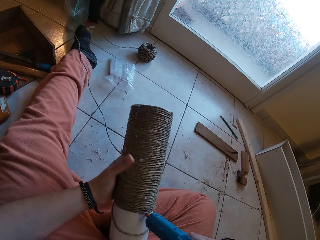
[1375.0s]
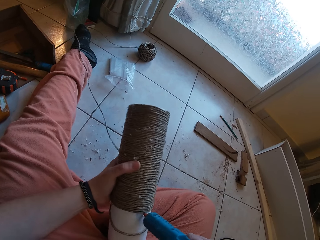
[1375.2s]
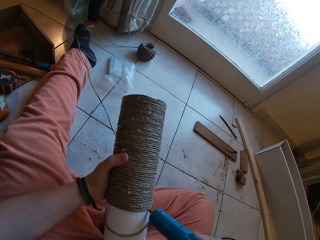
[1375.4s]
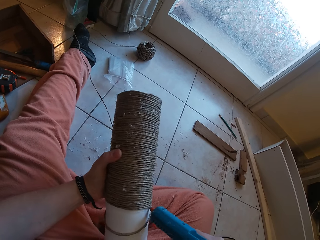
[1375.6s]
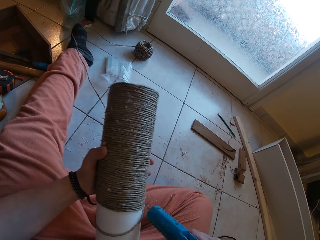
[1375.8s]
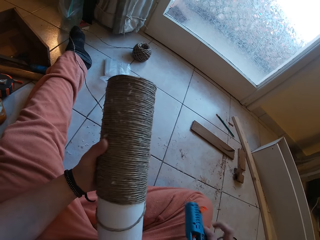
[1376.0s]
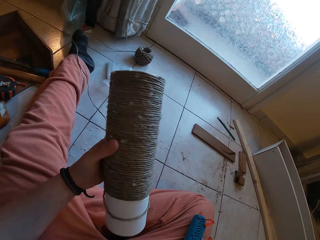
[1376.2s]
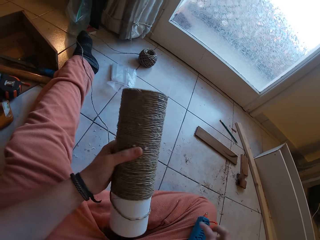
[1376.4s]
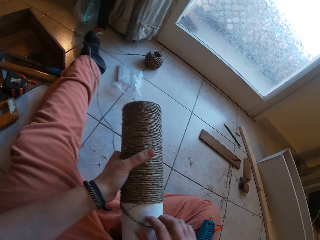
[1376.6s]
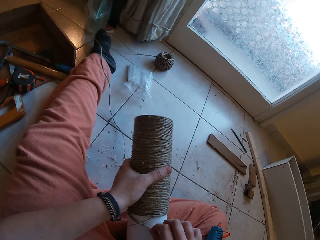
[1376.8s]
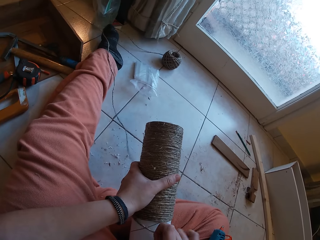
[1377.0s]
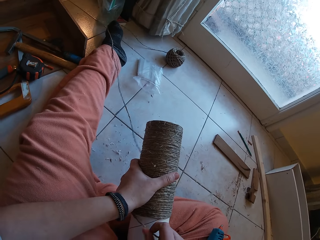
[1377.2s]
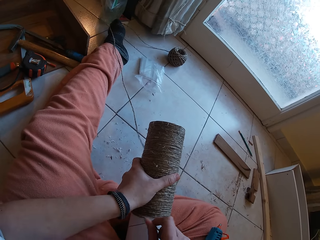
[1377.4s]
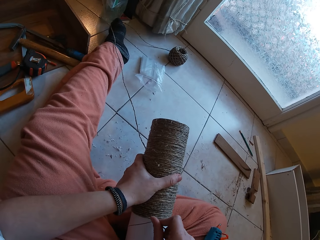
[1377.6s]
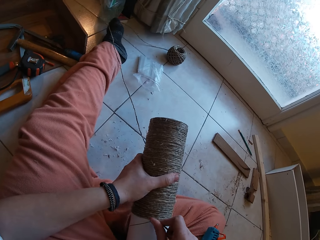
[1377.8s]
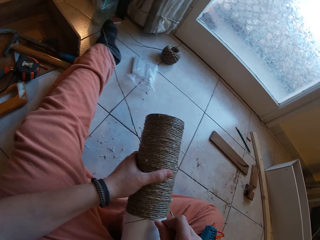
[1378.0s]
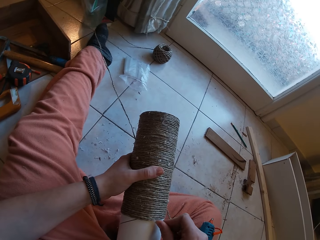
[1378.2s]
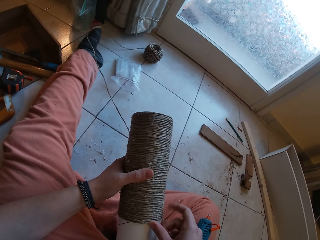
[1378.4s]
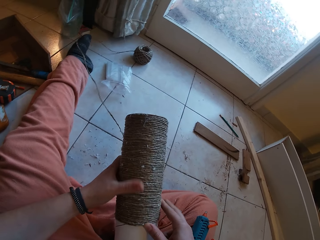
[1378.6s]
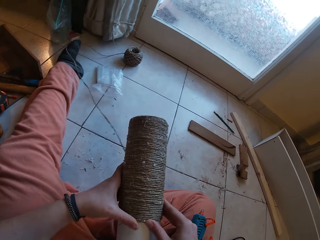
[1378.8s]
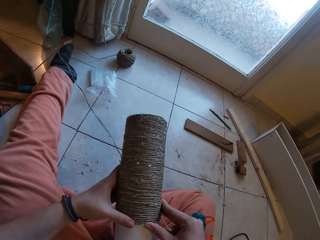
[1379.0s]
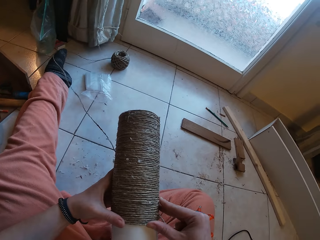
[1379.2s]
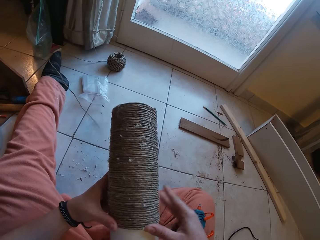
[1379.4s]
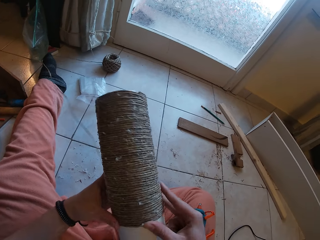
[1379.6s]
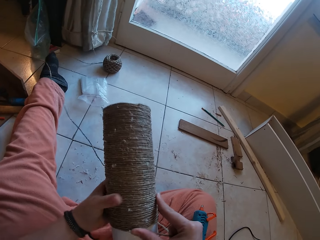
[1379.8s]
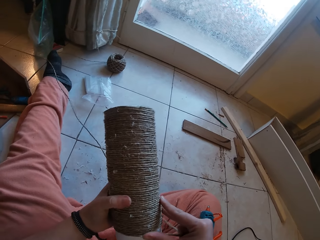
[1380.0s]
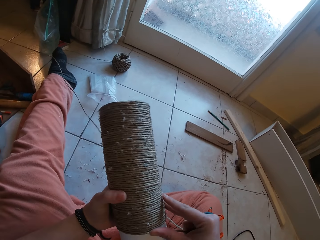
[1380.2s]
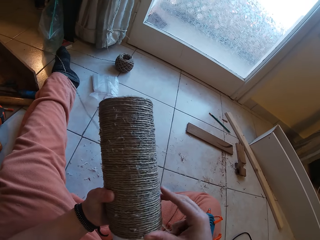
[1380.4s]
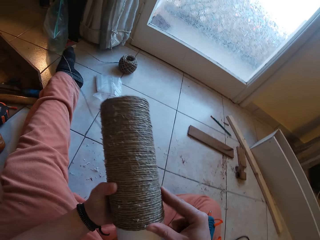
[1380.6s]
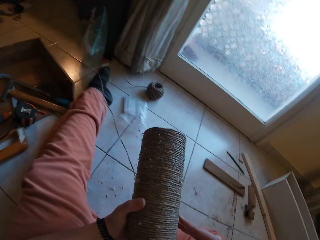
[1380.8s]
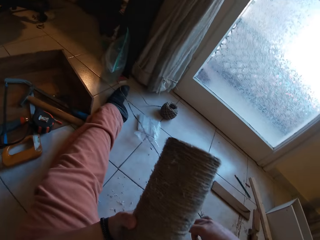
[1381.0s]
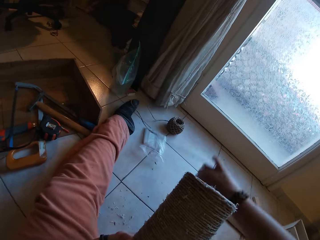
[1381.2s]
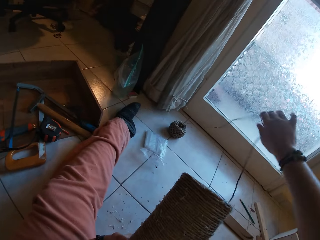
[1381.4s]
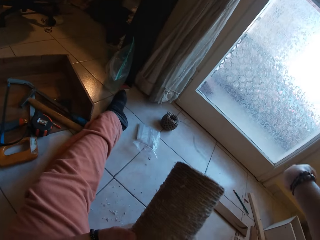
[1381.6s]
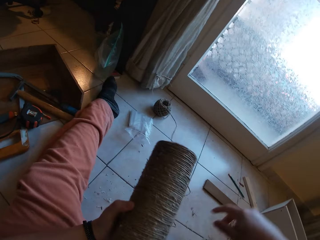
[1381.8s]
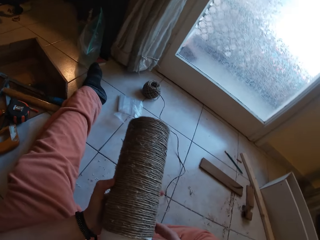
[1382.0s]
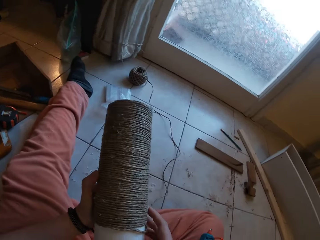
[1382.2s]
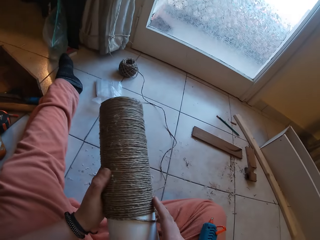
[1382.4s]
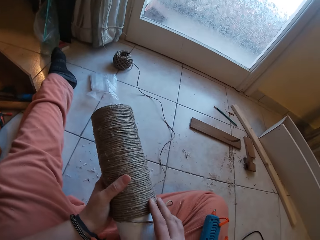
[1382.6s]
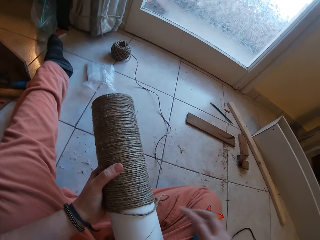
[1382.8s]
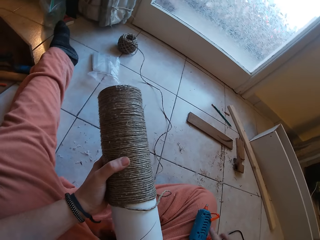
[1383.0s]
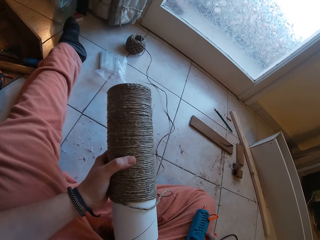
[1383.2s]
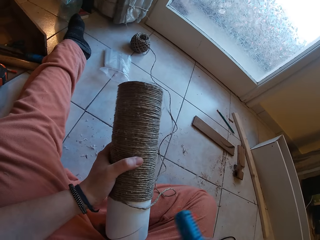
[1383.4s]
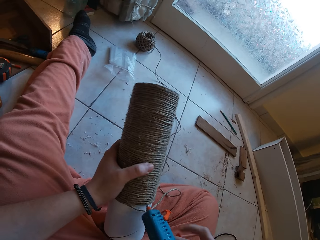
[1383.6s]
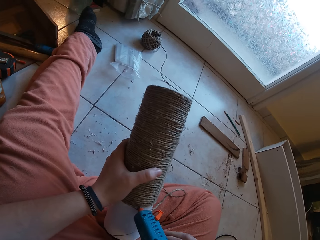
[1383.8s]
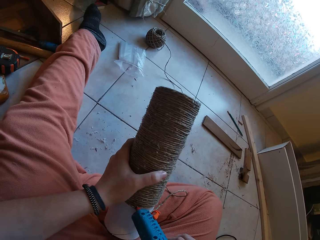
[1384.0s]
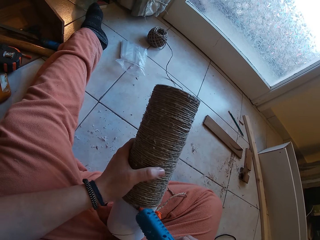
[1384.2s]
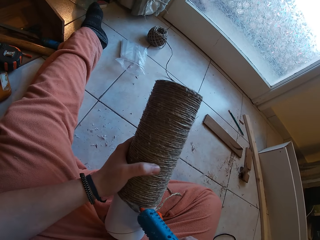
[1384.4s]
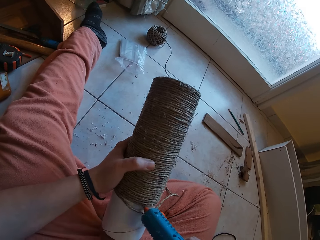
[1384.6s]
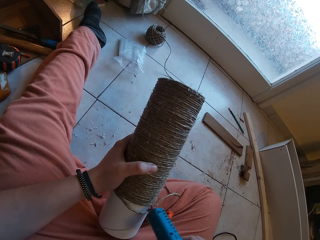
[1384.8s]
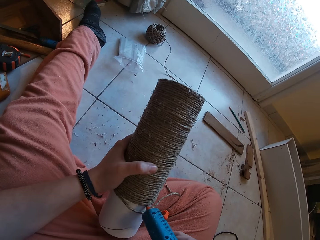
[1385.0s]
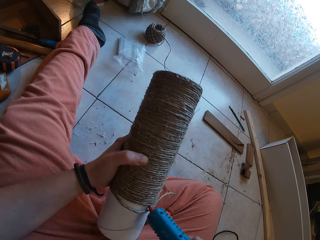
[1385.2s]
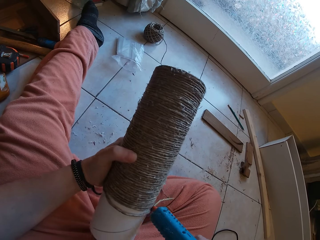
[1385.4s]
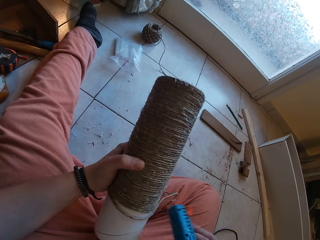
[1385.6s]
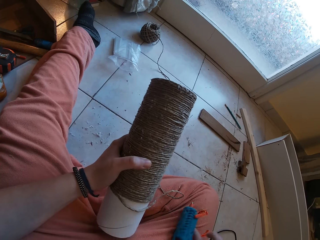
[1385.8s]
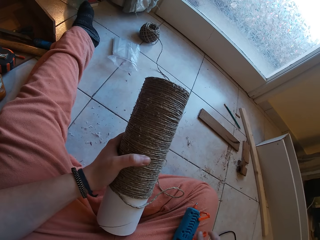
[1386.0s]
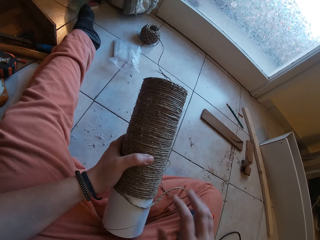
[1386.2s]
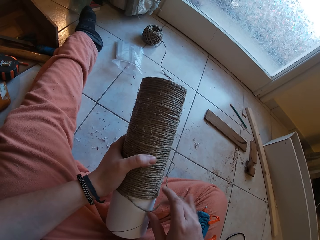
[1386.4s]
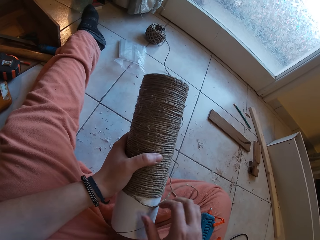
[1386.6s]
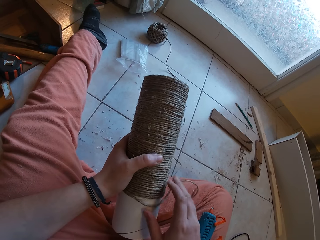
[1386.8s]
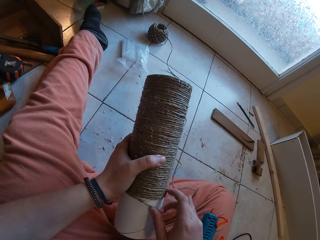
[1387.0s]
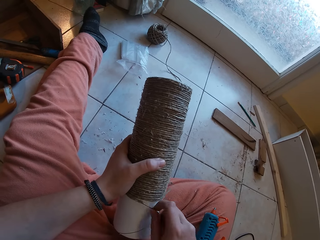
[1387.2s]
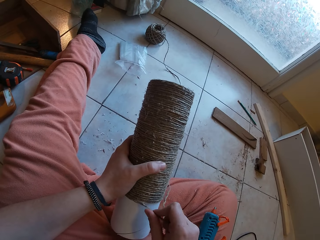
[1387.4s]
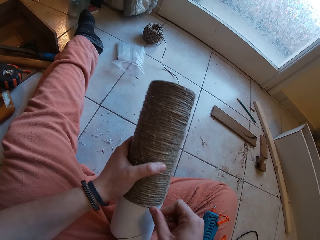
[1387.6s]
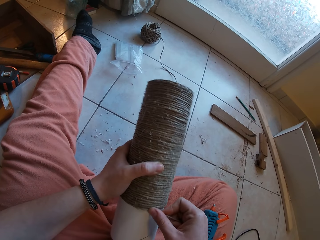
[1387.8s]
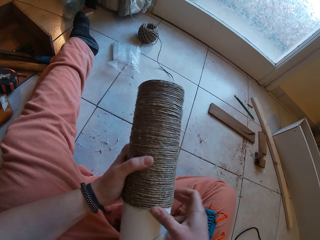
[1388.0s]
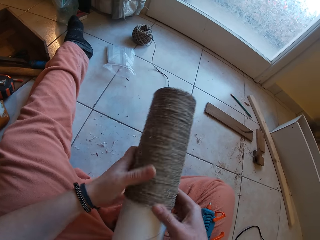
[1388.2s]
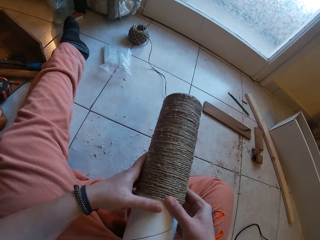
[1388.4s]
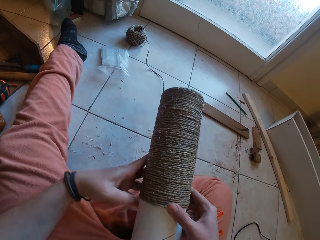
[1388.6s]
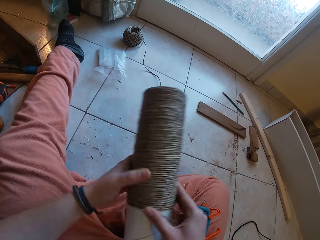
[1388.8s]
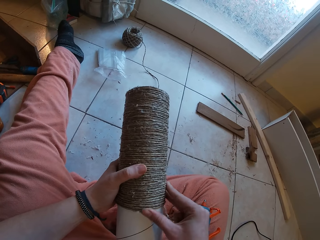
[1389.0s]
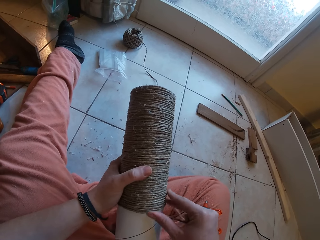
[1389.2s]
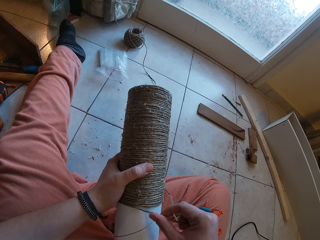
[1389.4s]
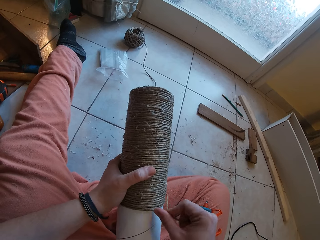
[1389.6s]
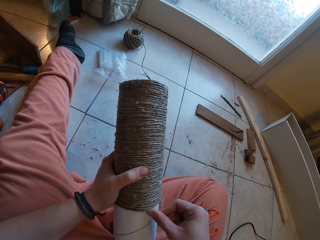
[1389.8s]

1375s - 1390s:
The camera wearer drops the glue gun on her right lap with her right hand. She rolls the yarn round the cardboard tube with both hands. She adjusts the yarn with her right hand. She picks the glue gun from her right lap with her right hand. She applies glue on the cardboard tube with the glue gun in her right hand. She drops the glue gun on her right lap with her right hand. She rolls the yarn round the cardboard tube with both hands.

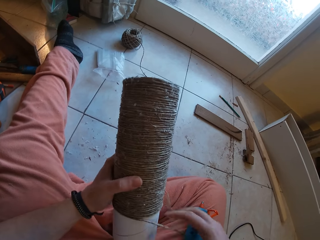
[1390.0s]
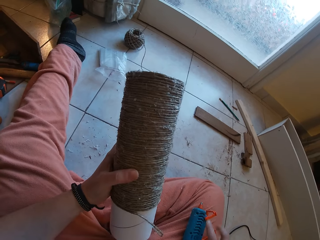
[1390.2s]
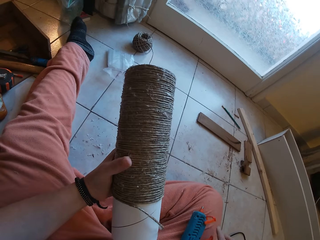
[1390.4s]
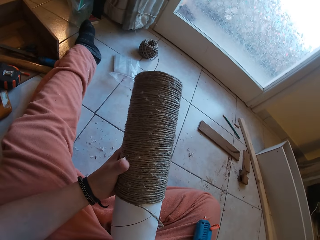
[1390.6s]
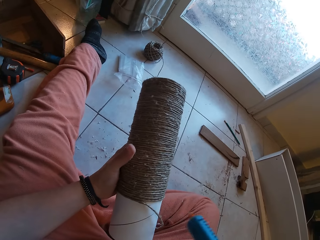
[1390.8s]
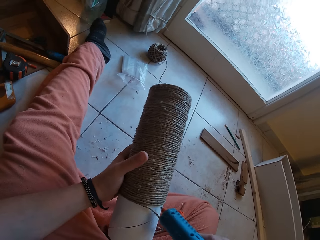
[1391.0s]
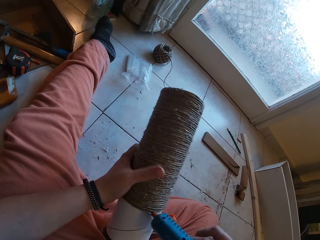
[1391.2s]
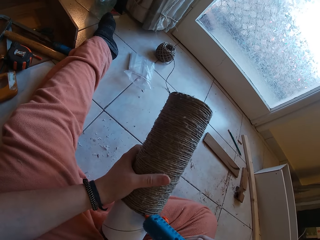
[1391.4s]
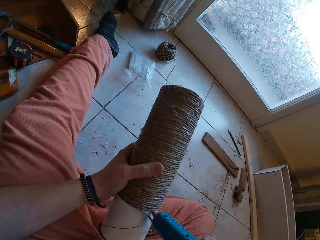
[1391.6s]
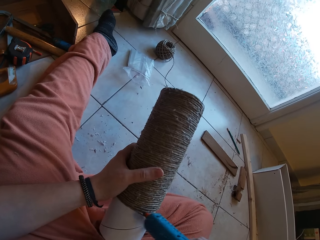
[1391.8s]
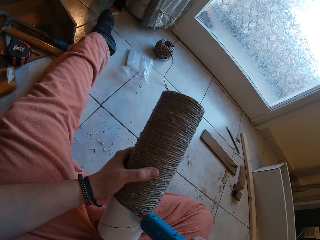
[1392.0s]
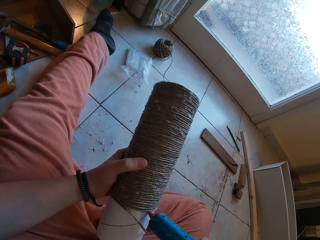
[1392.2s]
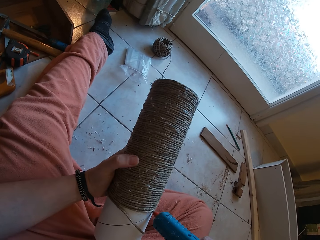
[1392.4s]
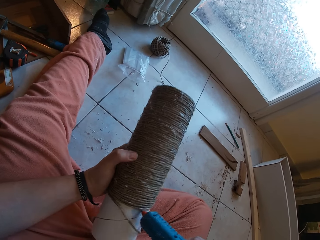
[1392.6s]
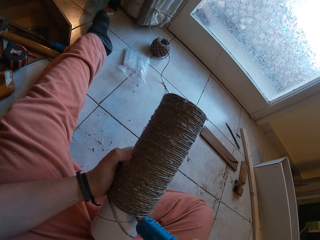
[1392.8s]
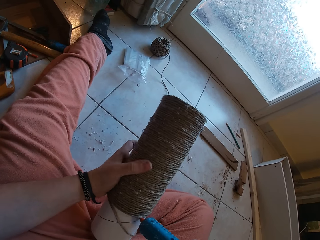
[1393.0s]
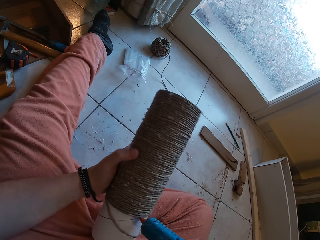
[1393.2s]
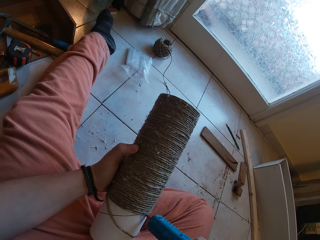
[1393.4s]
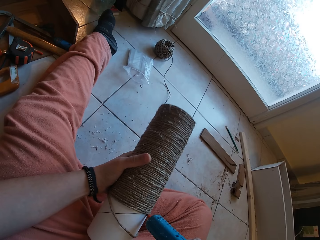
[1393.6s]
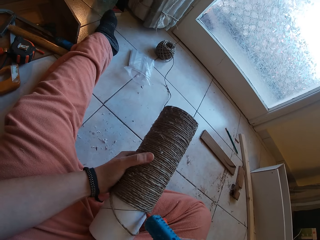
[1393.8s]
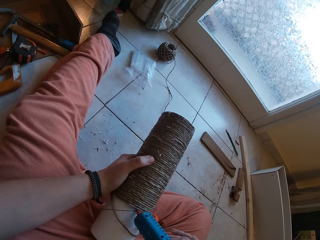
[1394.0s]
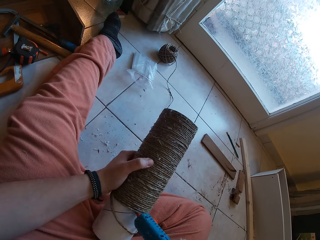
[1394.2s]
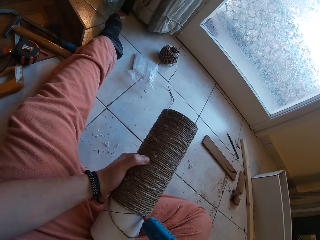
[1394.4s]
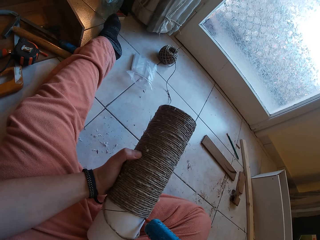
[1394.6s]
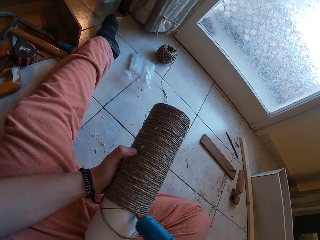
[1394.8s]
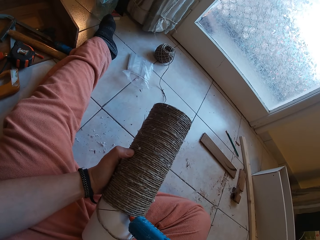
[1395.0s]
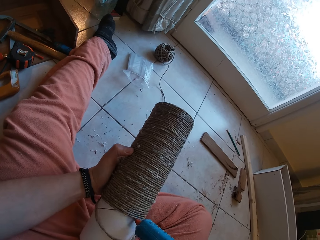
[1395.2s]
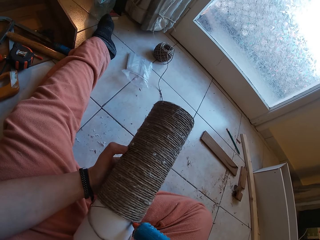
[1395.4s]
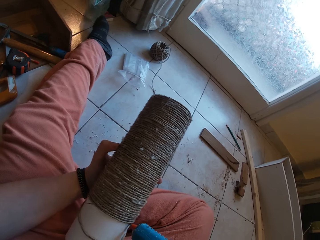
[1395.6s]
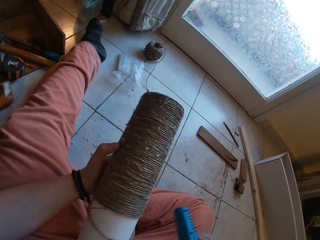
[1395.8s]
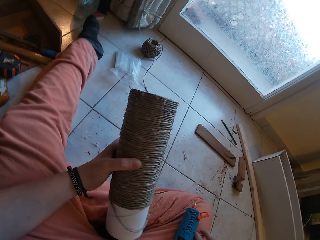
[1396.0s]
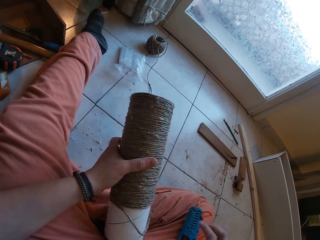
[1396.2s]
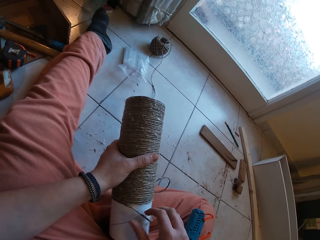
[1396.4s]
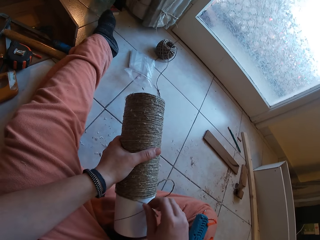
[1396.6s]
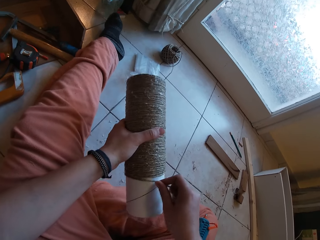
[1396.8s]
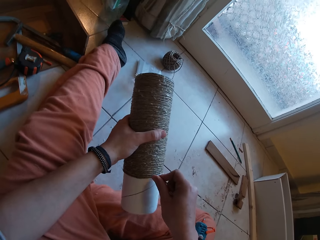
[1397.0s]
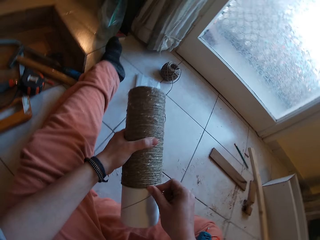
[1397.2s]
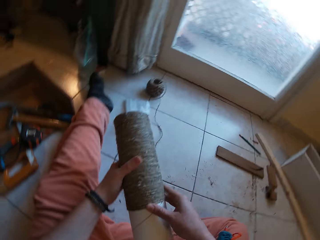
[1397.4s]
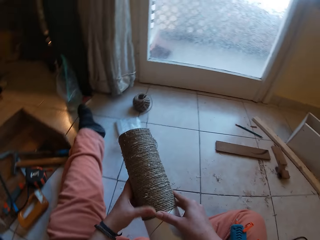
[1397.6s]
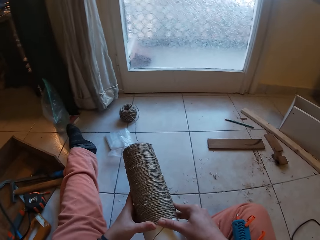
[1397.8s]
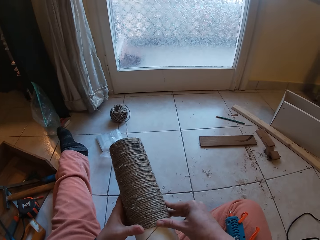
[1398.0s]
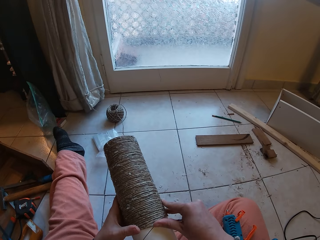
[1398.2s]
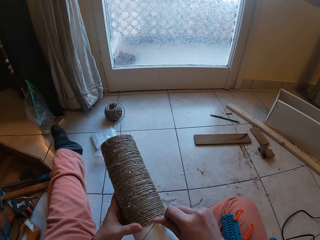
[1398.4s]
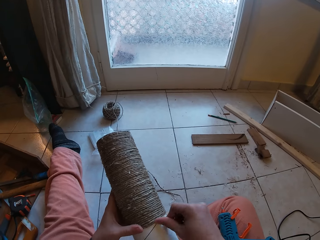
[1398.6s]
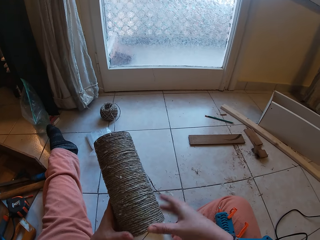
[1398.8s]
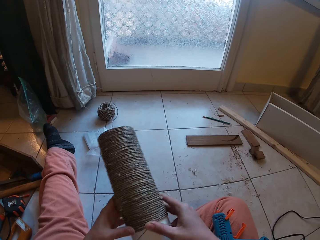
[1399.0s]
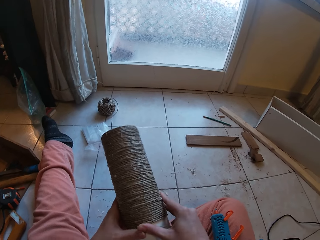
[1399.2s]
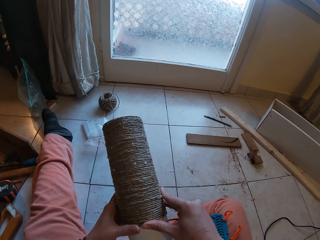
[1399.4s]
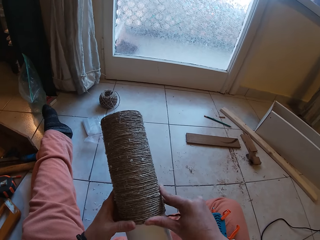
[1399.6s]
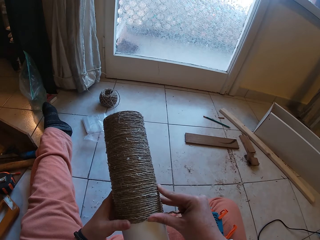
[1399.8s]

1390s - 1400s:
The camera wearer picks the glue gun from her right lap with her right hand. She applies glue on the cardboard tube with the glue gun in her right hand. She drops the glue gun on her right lap with her right hand. She rolls the yarn round the cardboard tube with both hands.
